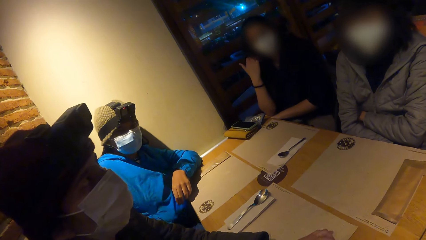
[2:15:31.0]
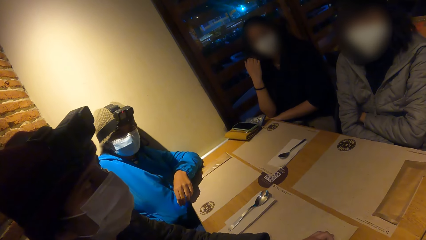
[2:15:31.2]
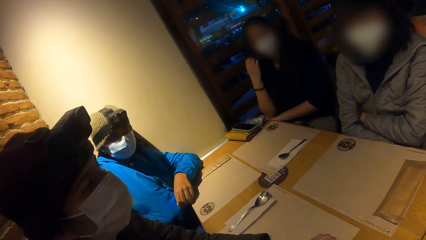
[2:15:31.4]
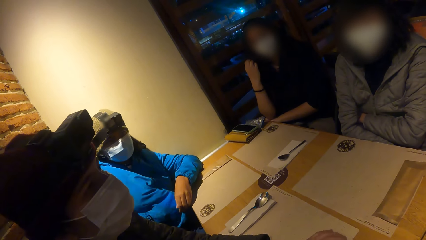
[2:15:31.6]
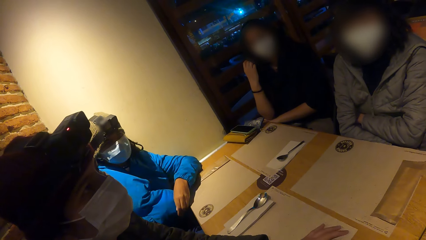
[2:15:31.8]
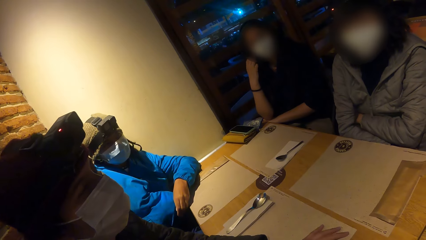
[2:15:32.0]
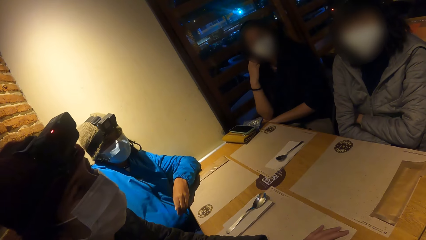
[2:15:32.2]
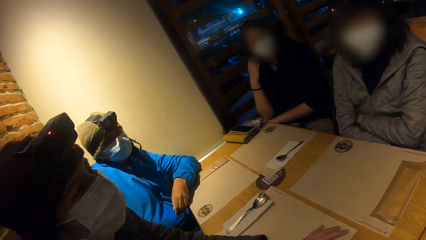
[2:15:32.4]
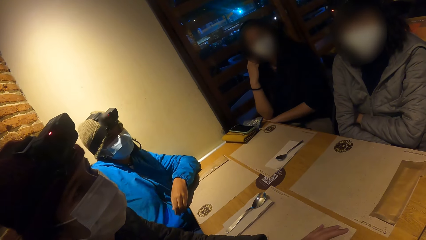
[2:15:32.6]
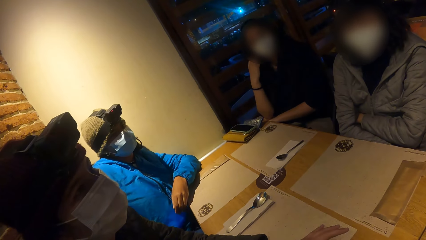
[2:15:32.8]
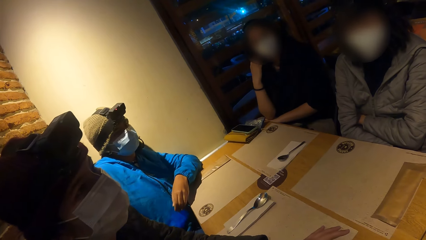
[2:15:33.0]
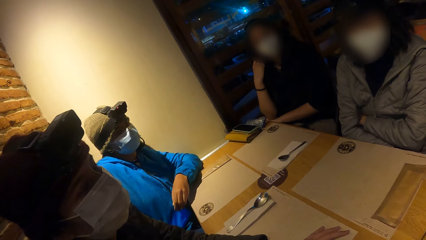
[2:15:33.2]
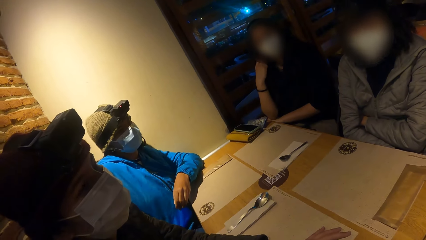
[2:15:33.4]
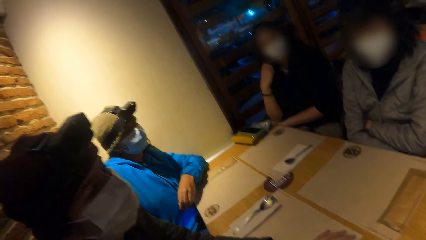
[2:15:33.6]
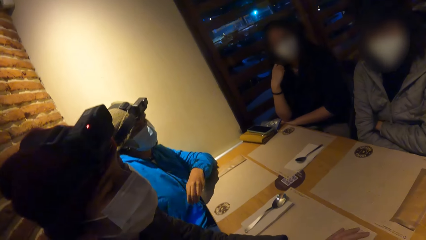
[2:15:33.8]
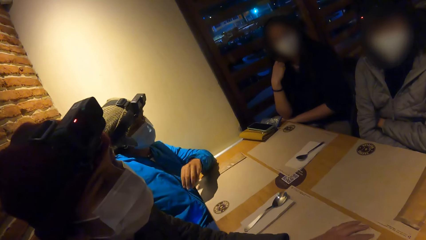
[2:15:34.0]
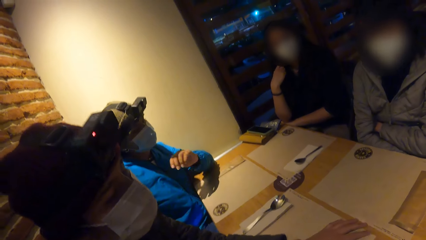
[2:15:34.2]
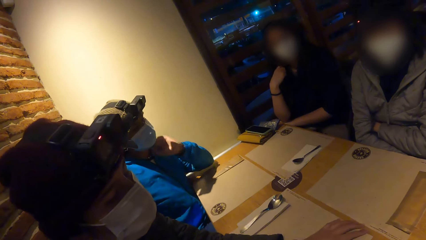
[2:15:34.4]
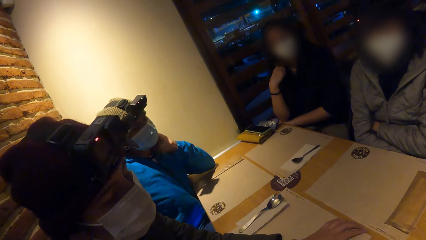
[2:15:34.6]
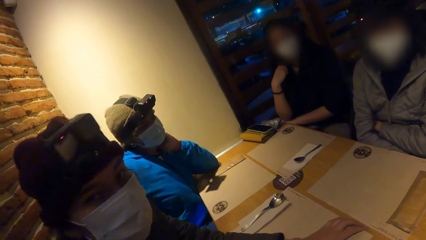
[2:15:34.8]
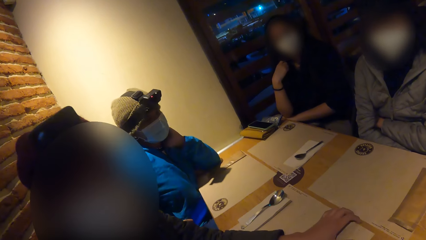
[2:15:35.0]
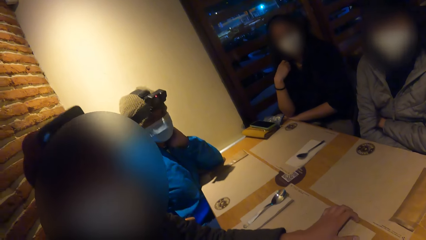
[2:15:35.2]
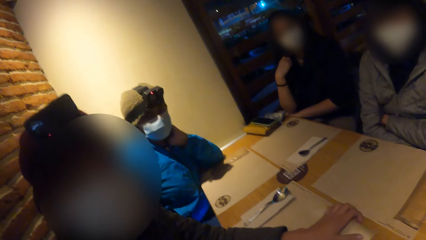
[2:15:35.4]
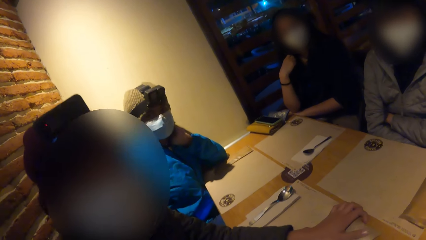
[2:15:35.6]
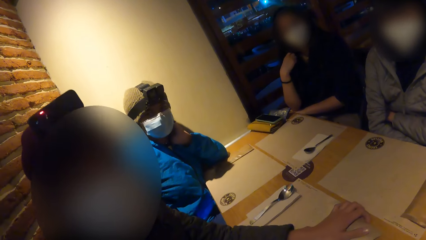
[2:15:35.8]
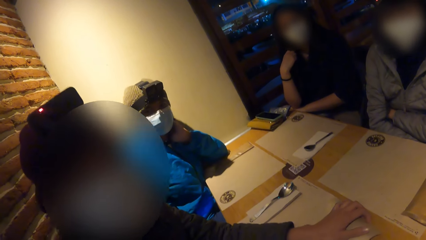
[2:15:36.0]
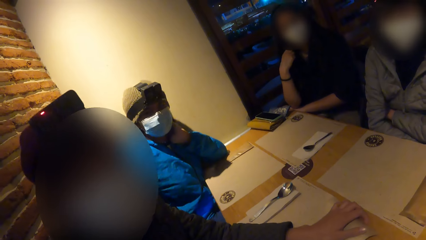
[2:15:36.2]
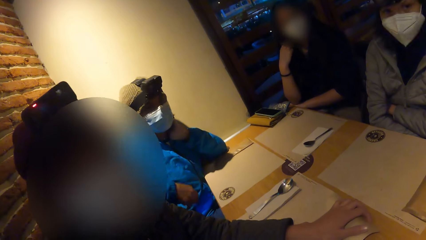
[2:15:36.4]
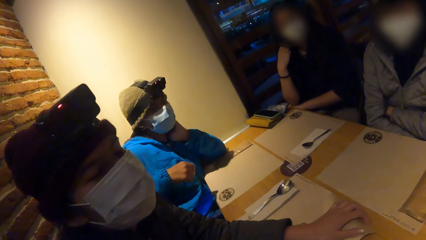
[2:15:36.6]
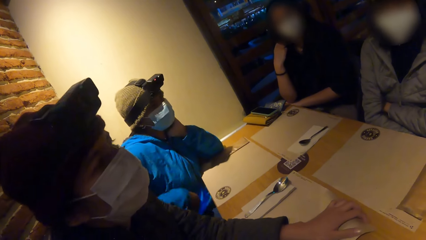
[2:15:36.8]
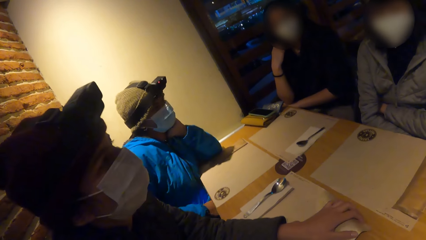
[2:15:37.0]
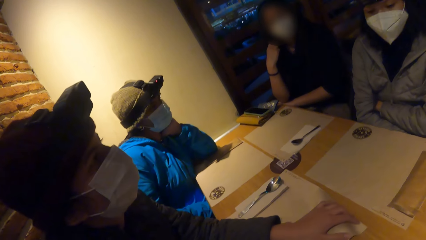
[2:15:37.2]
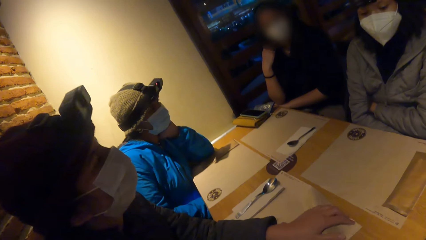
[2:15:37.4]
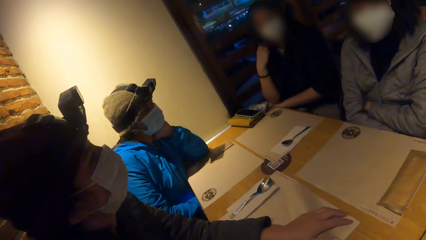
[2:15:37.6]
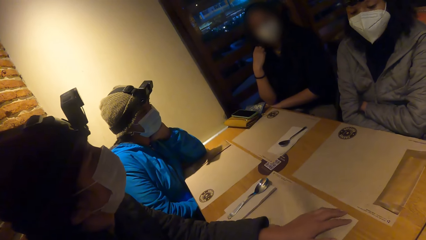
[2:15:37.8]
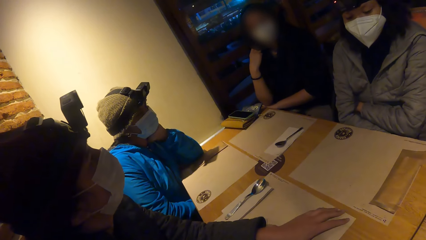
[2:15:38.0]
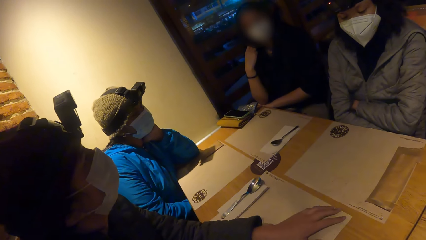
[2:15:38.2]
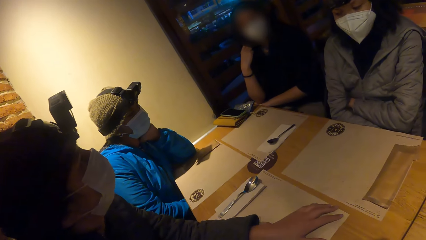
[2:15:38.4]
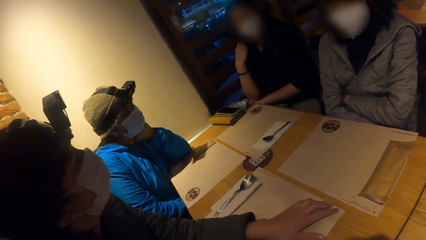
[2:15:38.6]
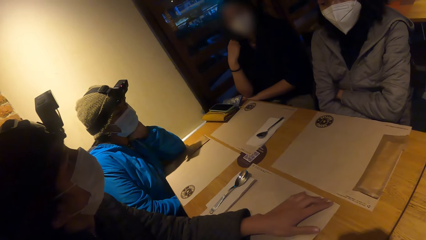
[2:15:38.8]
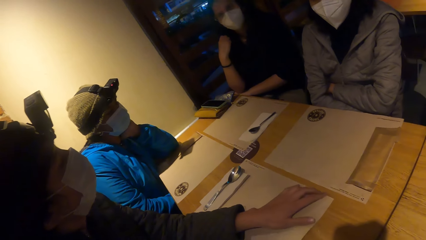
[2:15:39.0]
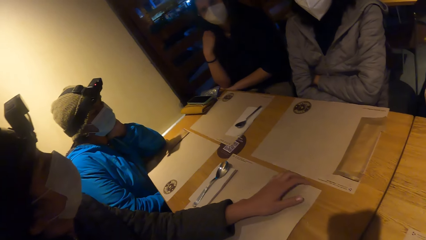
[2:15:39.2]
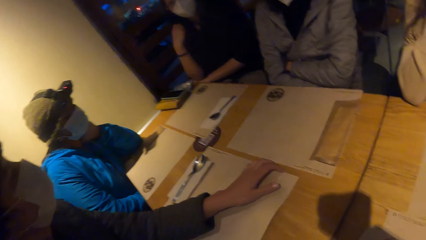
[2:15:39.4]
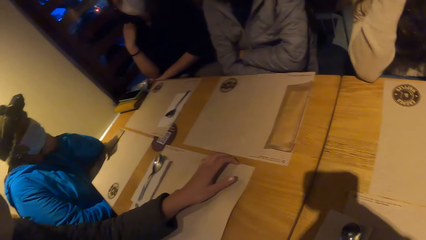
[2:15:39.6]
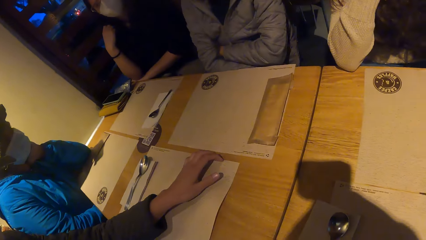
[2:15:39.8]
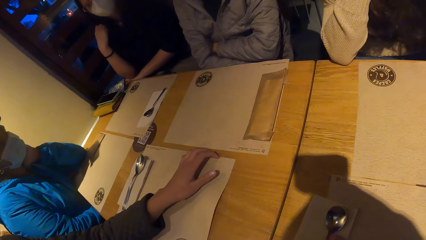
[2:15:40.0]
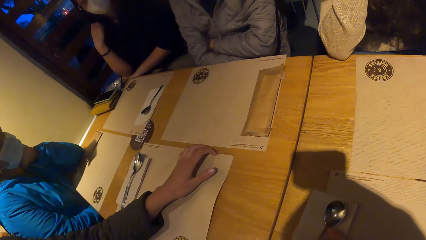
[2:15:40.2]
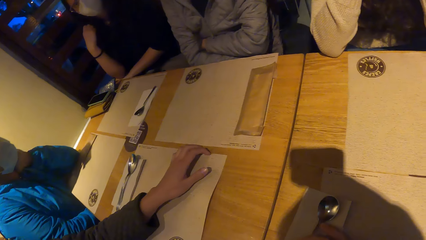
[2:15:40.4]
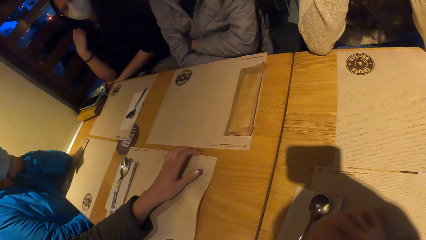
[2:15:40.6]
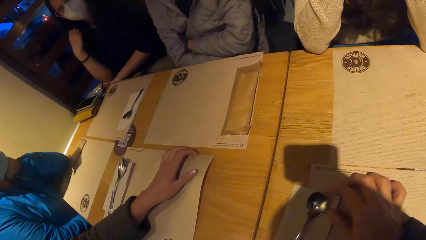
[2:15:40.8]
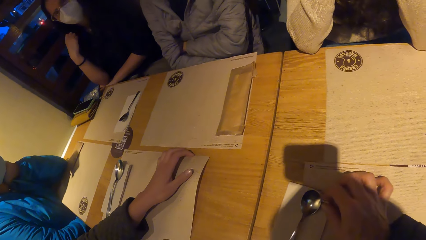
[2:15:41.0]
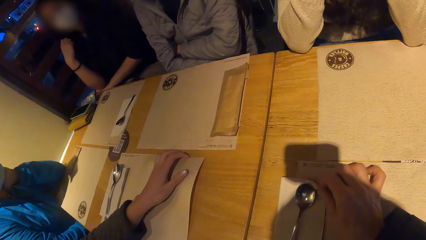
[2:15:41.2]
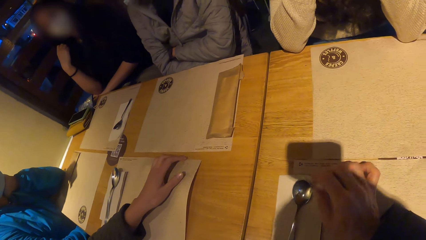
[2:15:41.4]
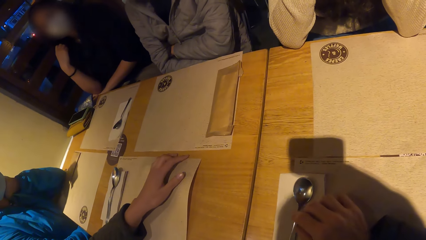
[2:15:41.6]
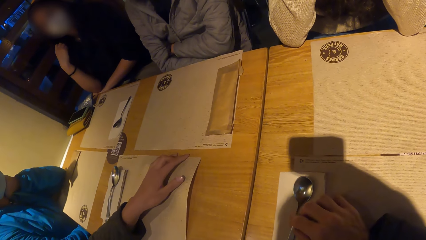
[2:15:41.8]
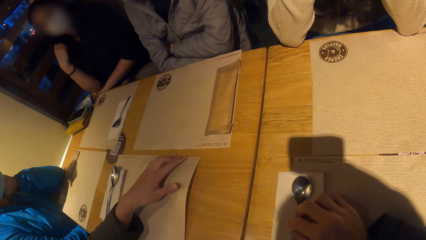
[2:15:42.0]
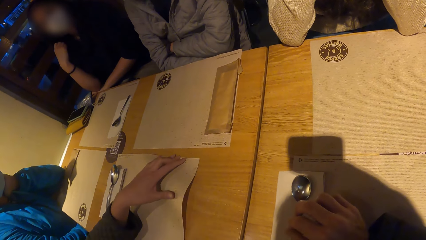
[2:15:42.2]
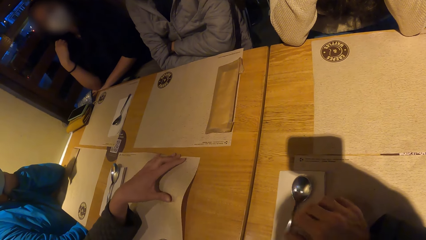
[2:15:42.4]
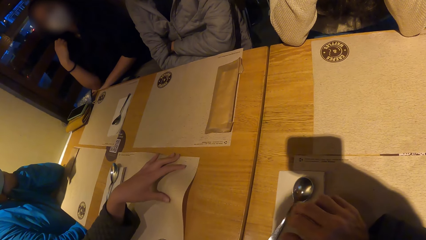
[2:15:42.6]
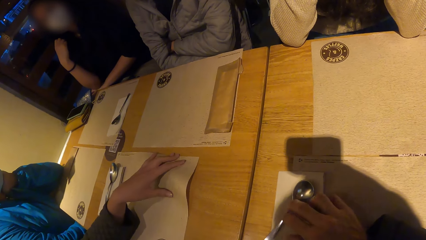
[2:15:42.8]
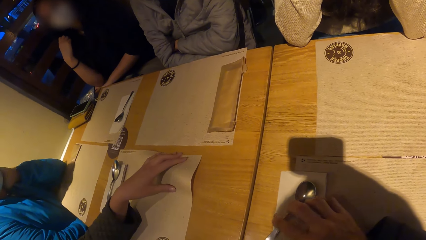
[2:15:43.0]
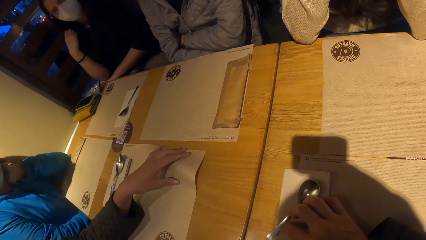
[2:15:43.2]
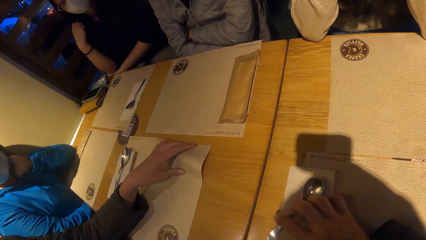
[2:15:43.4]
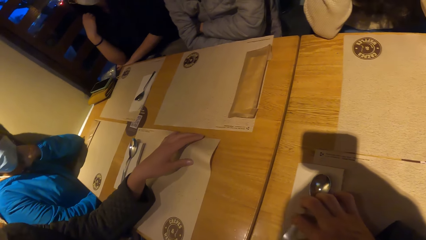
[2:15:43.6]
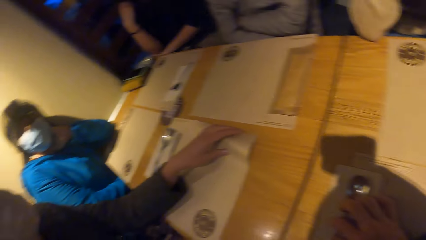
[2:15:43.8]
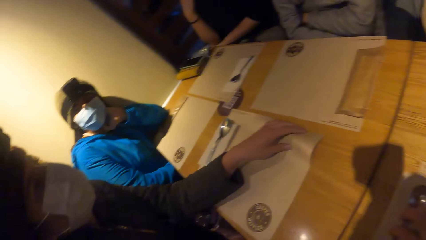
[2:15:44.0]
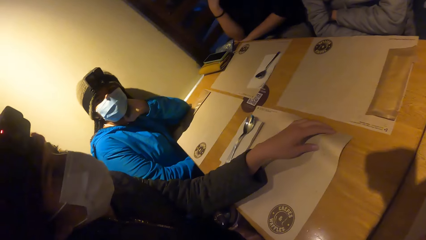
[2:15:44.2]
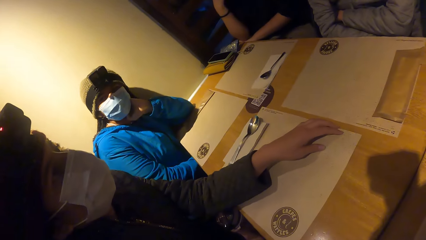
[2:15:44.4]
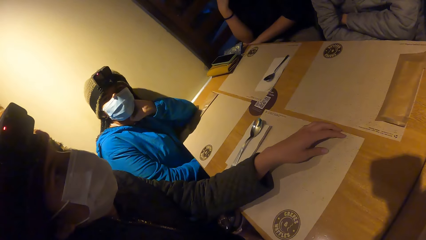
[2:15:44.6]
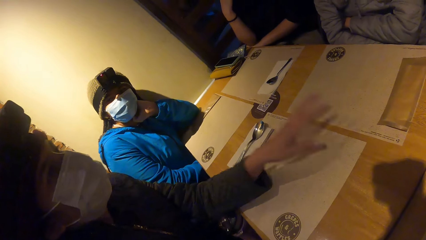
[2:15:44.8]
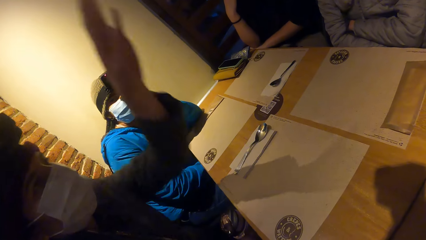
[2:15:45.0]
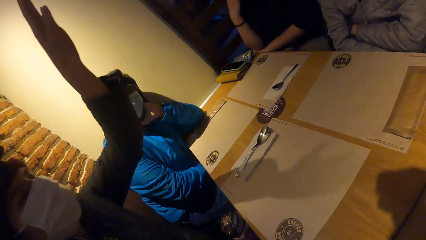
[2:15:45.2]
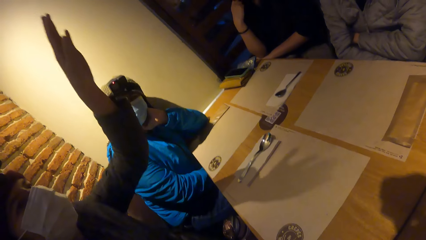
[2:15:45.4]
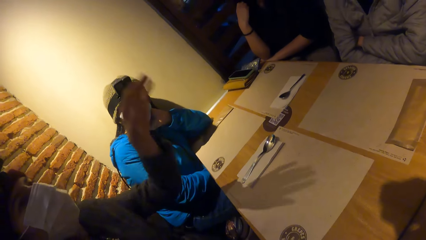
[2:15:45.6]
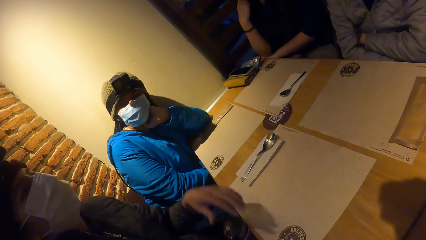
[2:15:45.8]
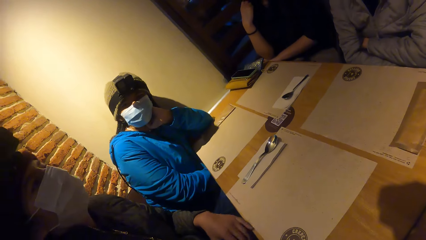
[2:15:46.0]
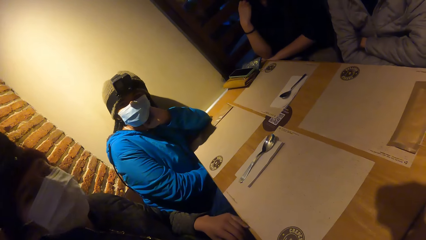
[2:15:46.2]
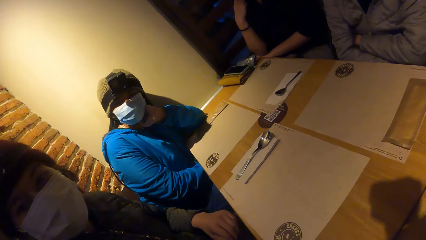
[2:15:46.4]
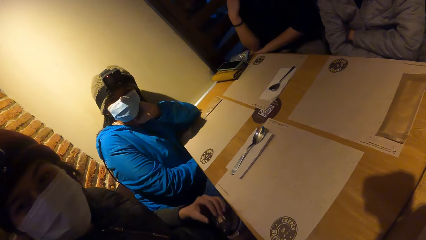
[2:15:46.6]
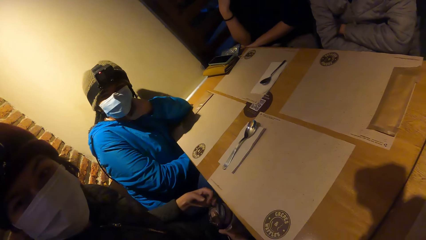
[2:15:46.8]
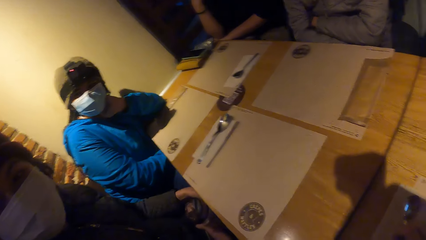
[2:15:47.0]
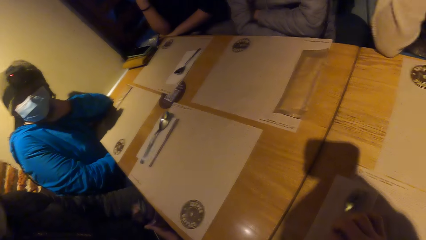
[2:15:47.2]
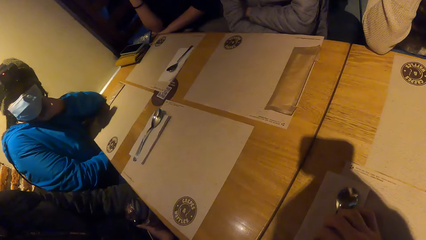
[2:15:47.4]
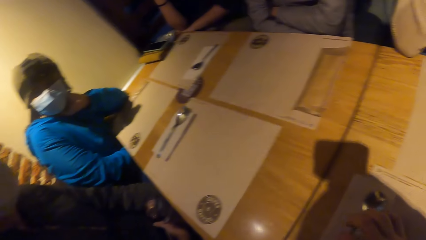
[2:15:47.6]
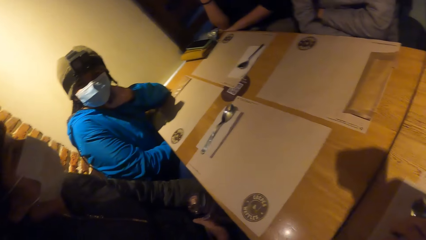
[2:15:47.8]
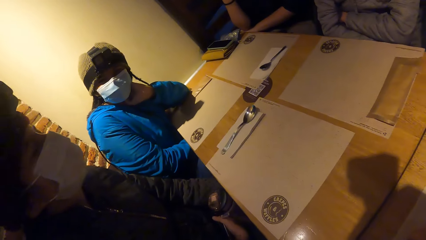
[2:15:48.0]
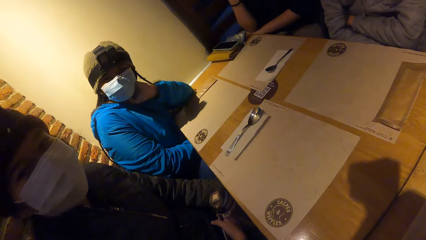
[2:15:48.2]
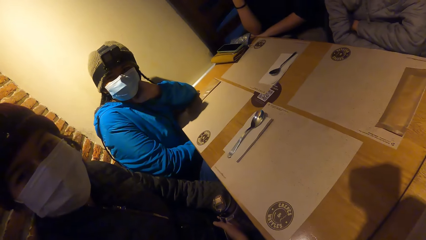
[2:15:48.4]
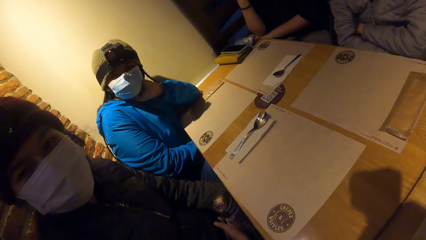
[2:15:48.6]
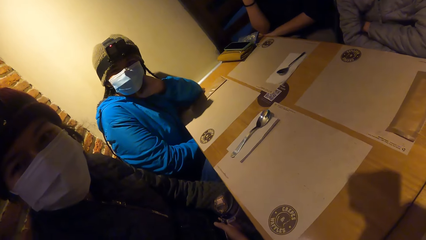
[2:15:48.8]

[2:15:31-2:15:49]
A person puts a hand on the face. A woman converses with the camera wearer. A third person converses with the camera wearer. The camera wearer adjusts a napkin on the table with his right hand. He adjusts a spoon on the napkin with his right hand. He touches the spoon on the table. The woman converses with the third person. The woman raises her left hand and lowers her left hand. The woman converses with the camera wearer. The camera wearer touches the spoon on the napkin with his right hand.
